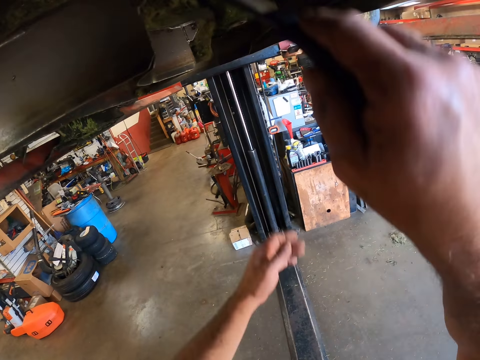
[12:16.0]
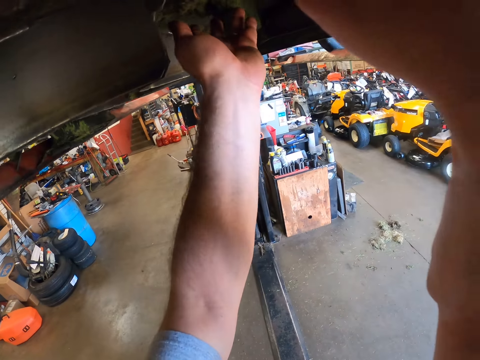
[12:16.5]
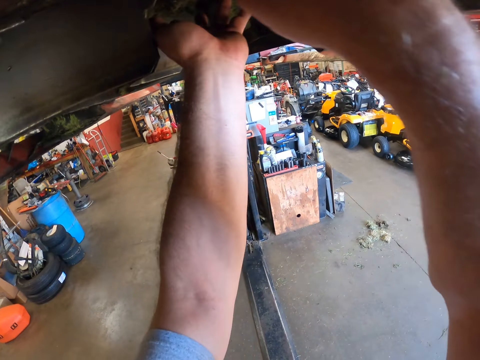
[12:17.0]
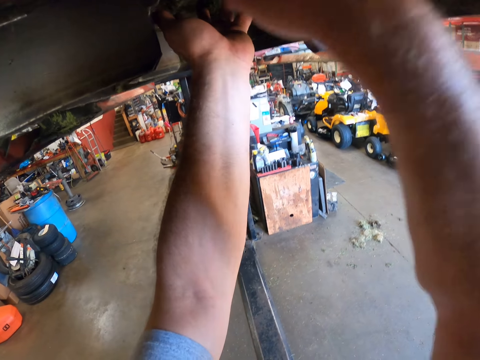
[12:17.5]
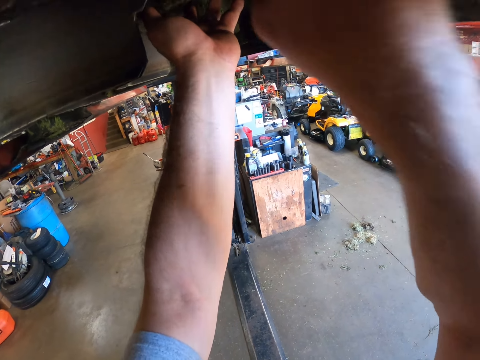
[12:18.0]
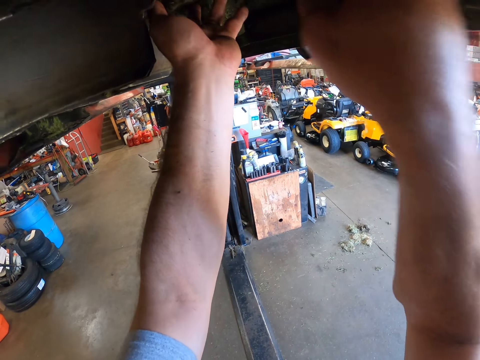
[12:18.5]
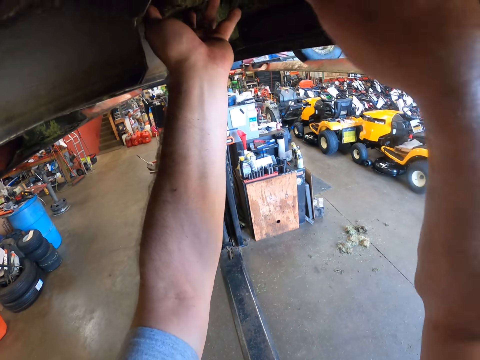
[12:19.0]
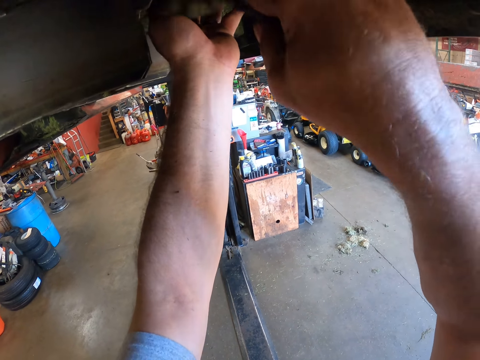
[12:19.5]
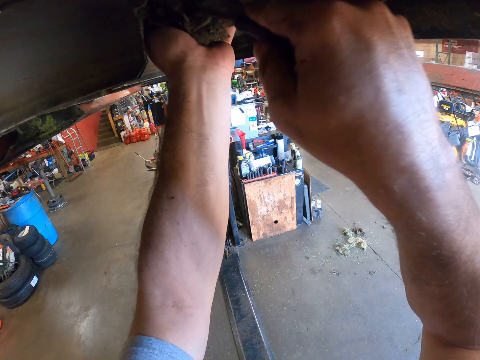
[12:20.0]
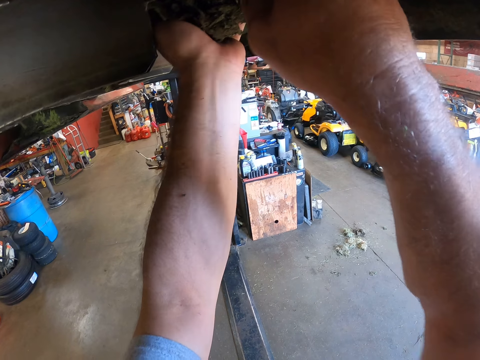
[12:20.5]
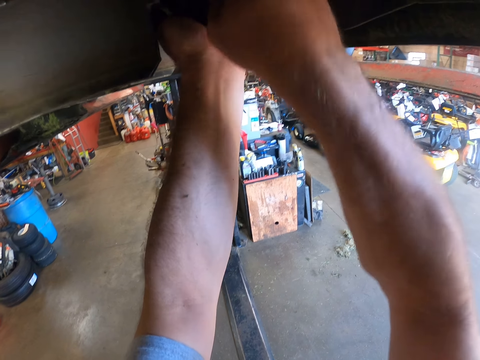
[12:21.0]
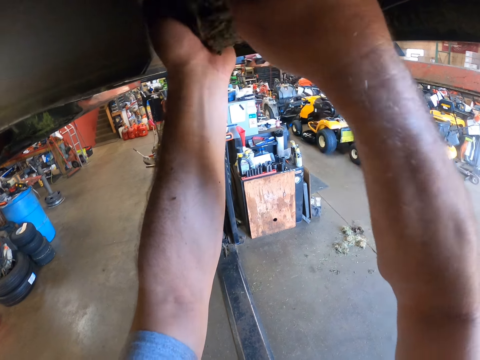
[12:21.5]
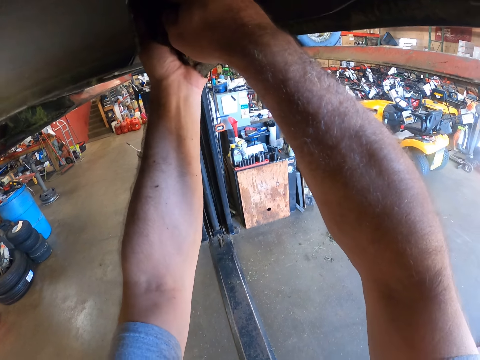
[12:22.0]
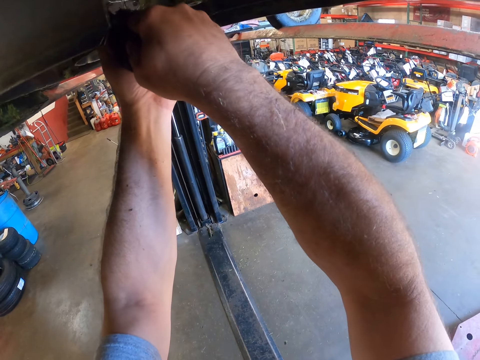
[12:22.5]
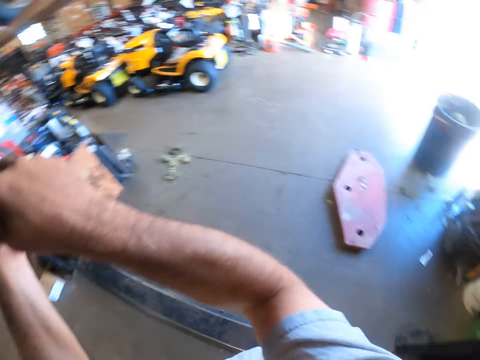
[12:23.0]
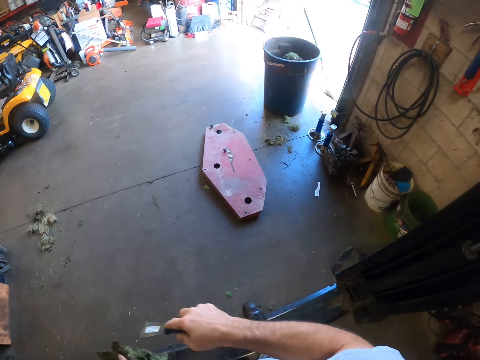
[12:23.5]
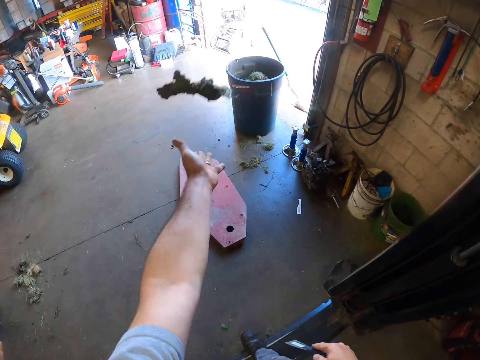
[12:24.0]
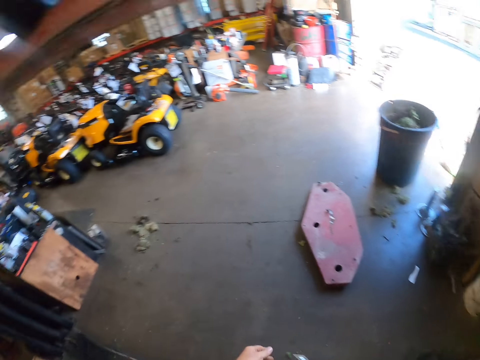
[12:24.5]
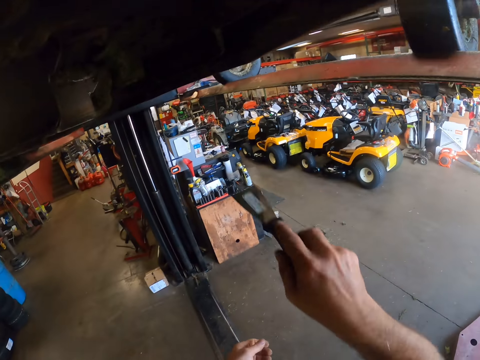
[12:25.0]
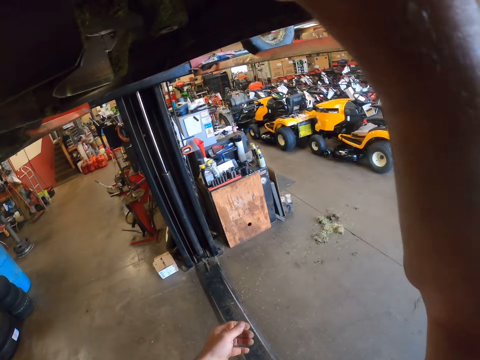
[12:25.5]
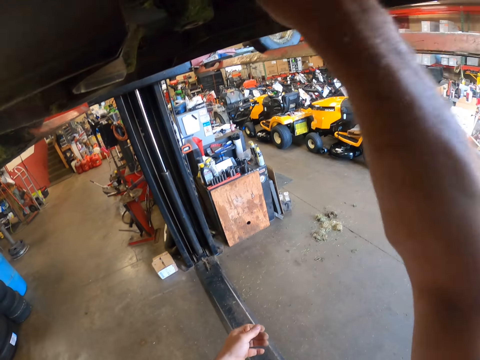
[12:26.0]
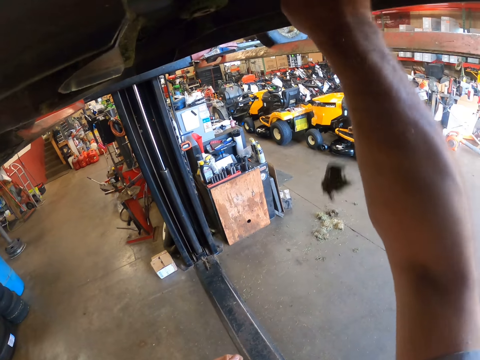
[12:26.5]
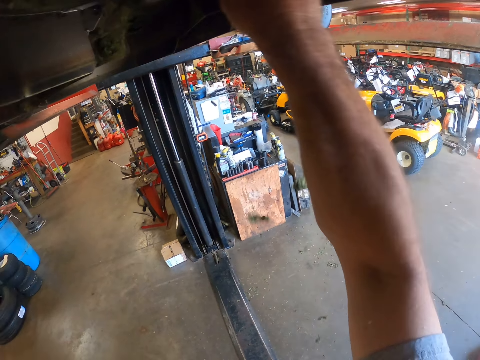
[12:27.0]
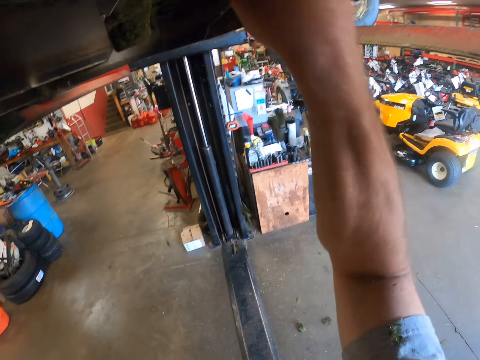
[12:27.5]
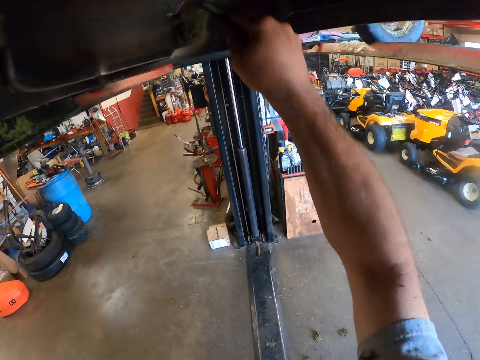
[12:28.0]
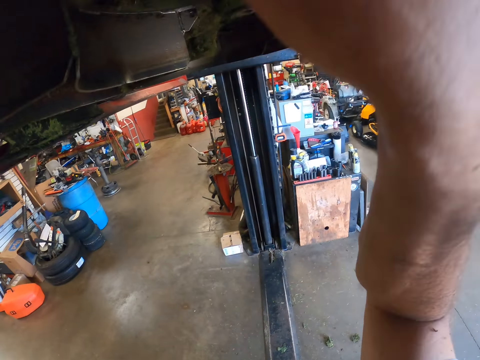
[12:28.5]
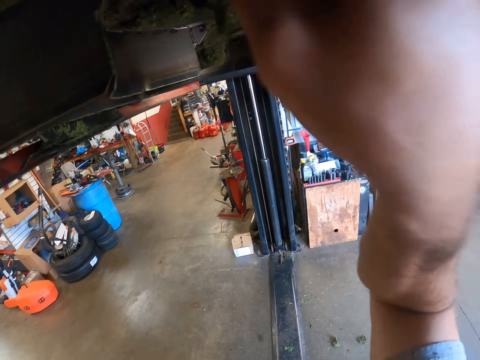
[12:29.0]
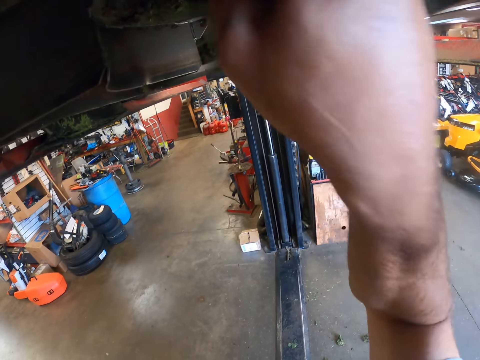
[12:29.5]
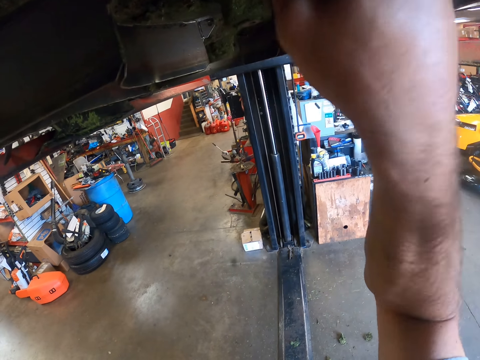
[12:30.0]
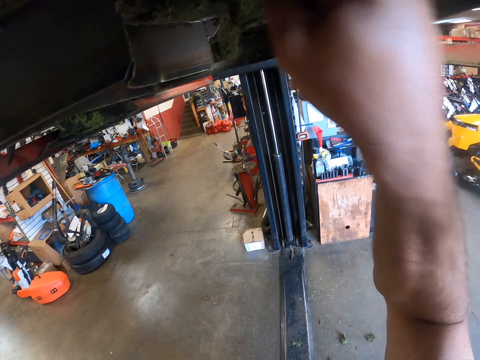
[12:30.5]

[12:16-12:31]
The camera wearer uses the putty knife on a quad on the lift stand. They throw a part of the quad into a trash can. They scrape the bottom of the quad with the putty knife.

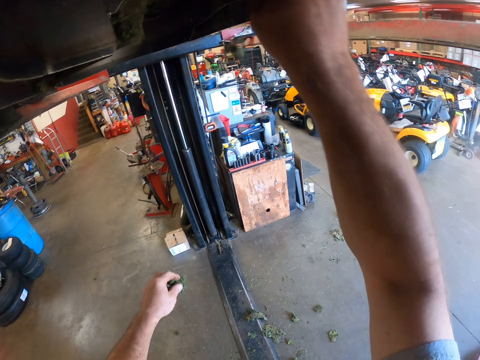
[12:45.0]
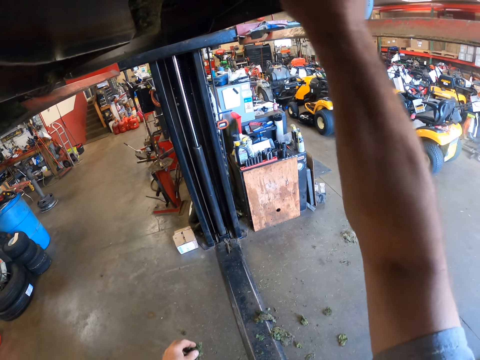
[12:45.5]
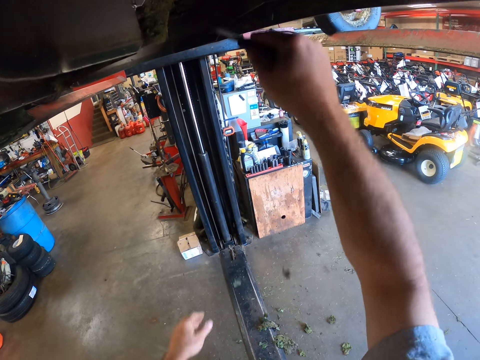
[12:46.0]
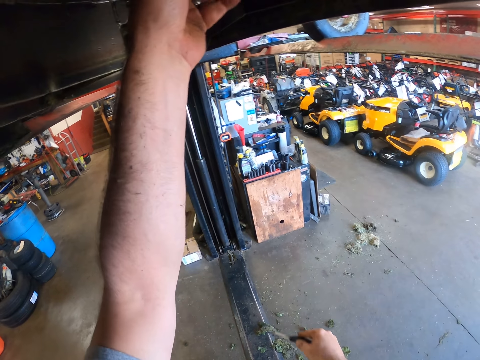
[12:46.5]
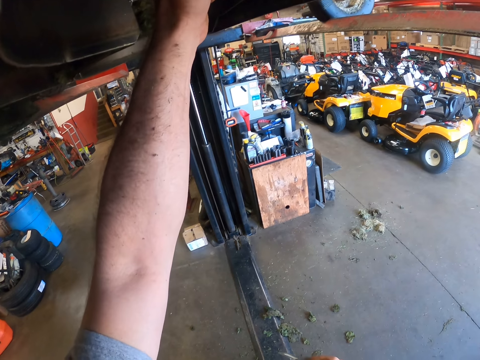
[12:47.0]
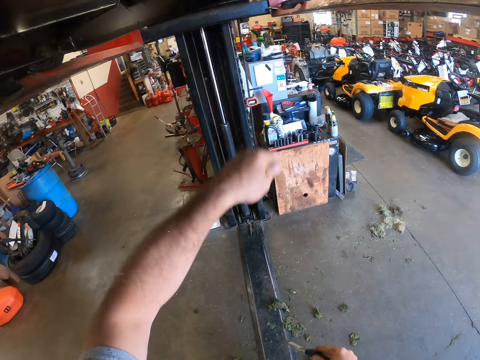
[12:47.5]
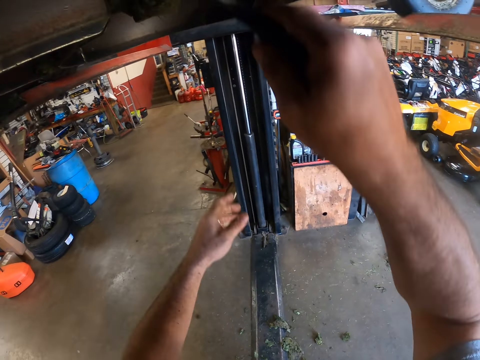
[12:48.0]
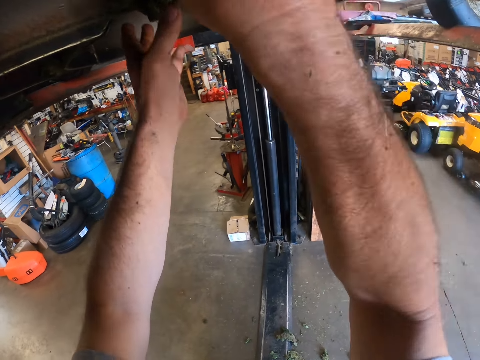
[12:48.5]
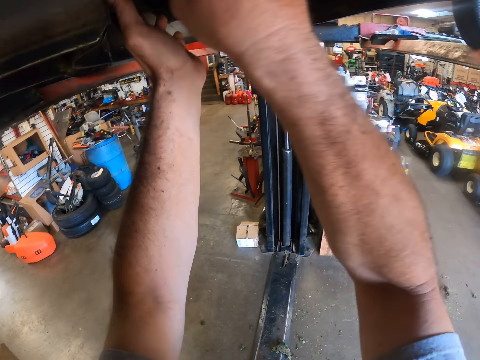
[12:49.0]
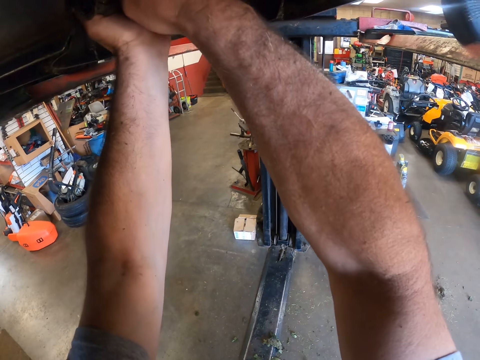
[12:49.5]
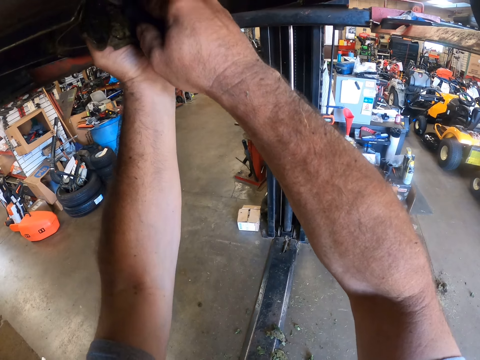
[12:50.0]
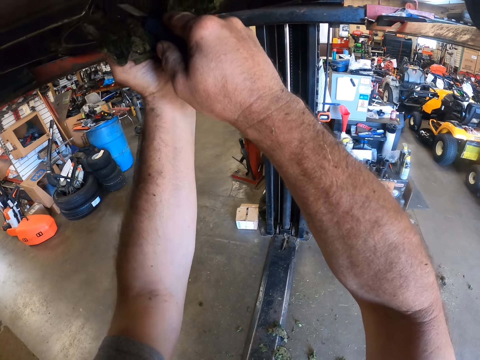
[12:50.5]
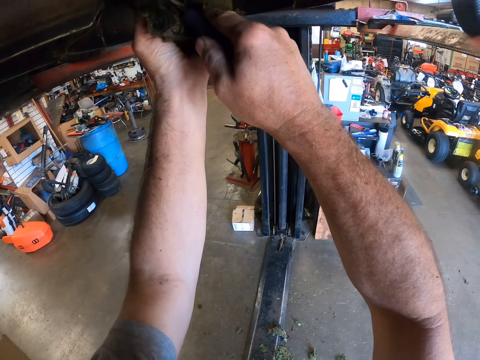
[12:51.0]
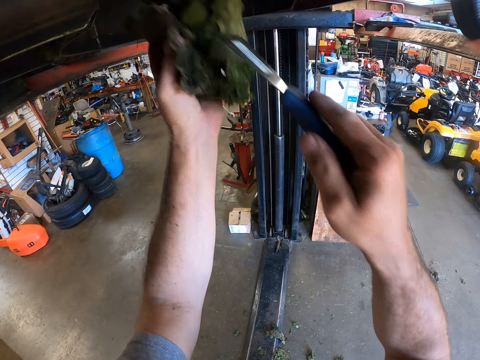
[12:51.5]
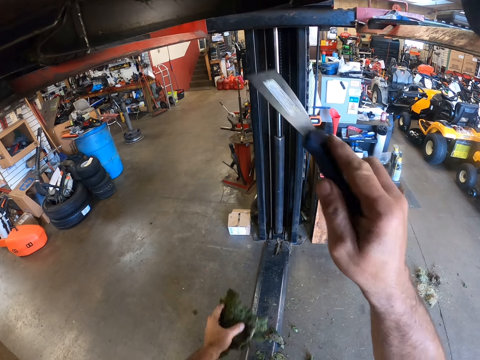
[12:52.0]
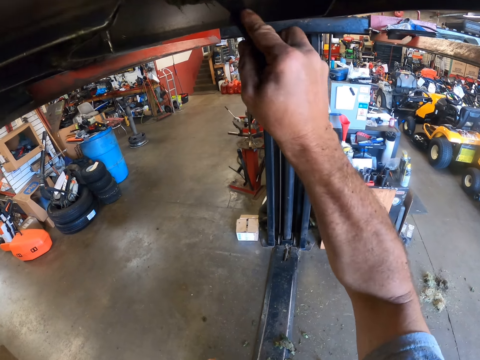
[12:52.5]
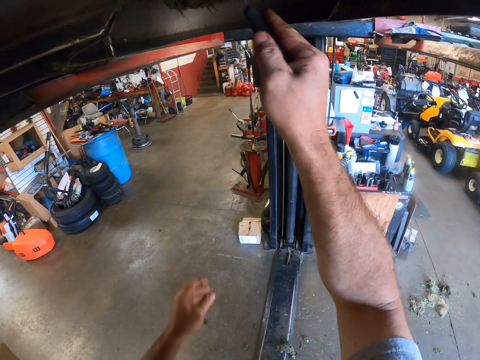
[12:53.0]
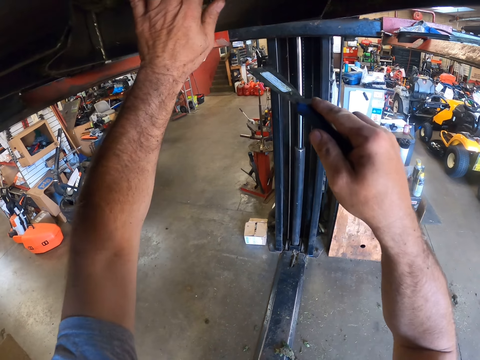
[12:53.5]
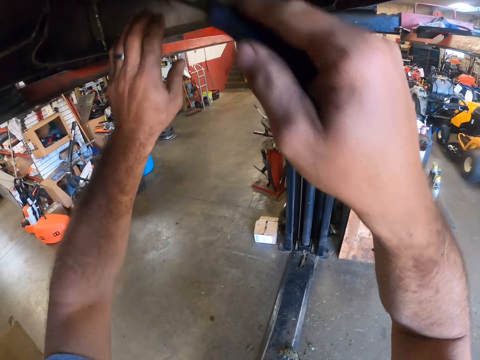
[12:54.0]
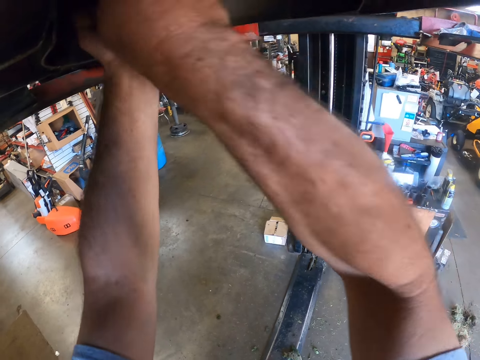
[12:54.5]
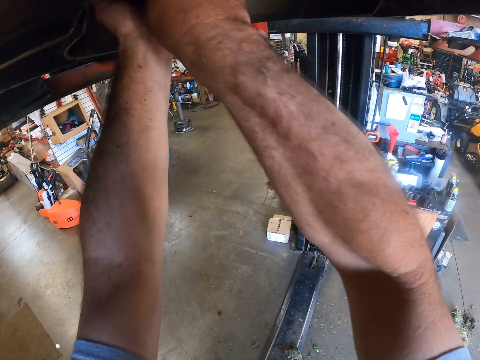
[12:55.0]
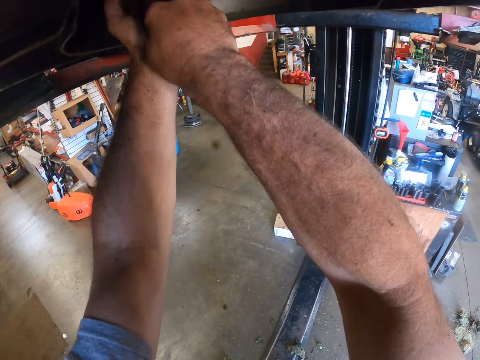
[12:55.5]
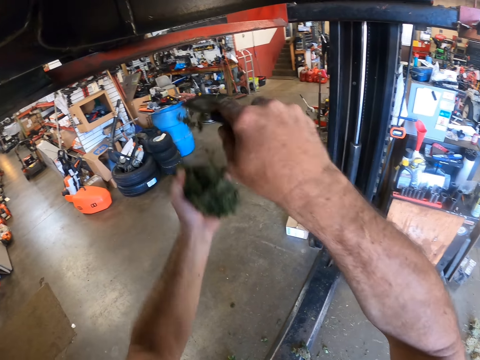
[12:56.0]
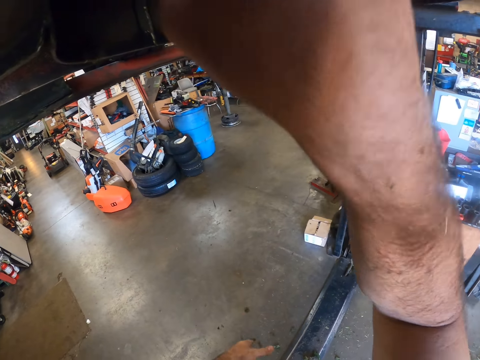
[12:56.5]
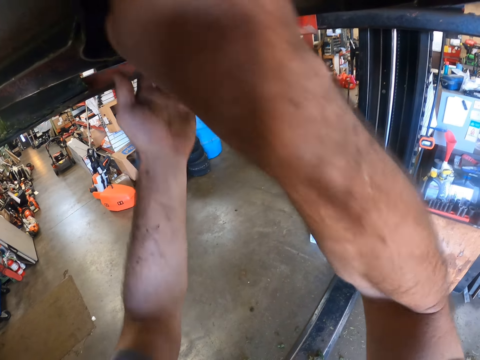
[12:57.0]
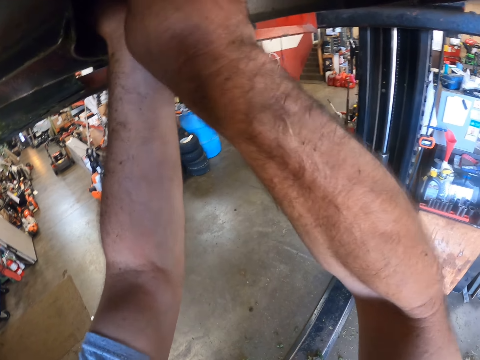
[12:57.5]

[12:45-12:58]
The camera wearer extracts some dirt from the bottom of the quad with his left hand. He scrapes the bottom of the quad with the putty knife. He extracts some dirt from the bottom of the quad with his left hand. He scrapes dirt from the bottom of the quad with the putty knife.
